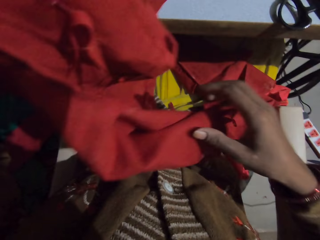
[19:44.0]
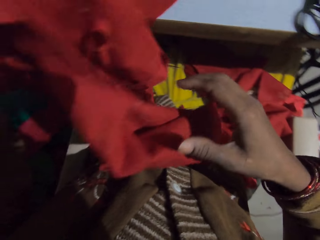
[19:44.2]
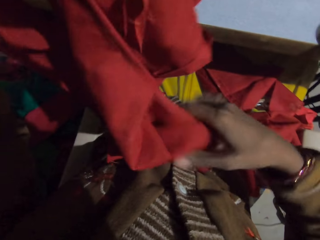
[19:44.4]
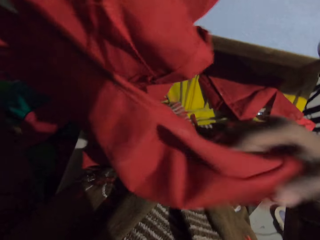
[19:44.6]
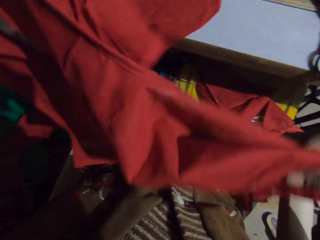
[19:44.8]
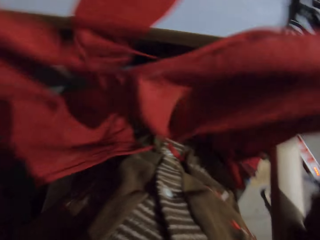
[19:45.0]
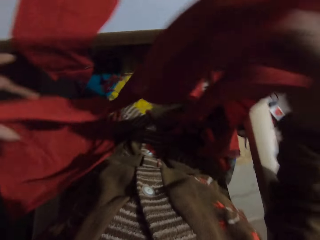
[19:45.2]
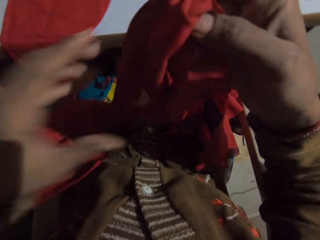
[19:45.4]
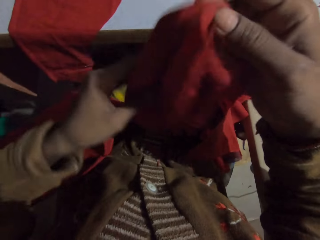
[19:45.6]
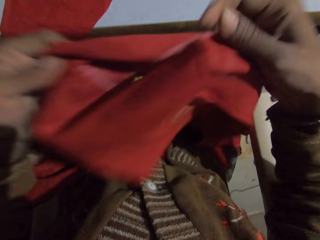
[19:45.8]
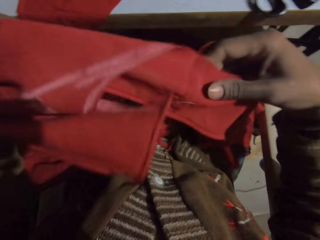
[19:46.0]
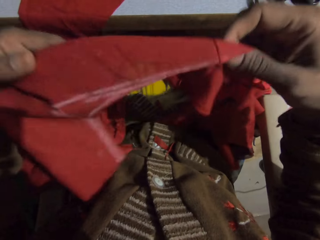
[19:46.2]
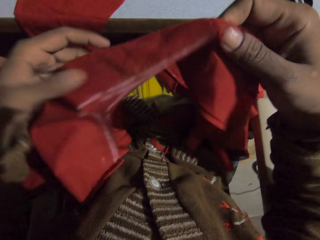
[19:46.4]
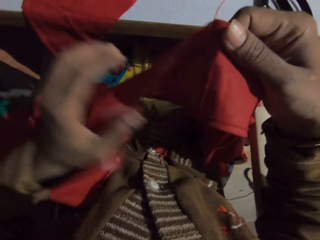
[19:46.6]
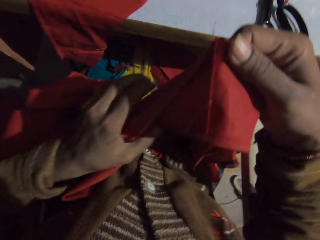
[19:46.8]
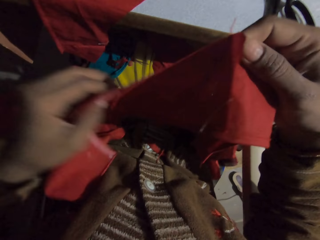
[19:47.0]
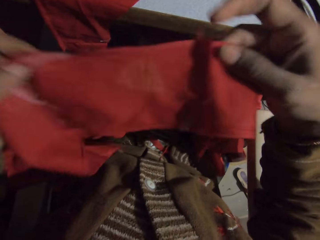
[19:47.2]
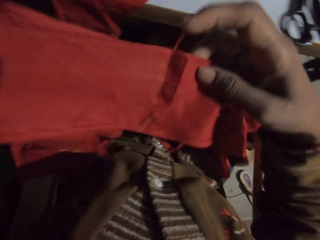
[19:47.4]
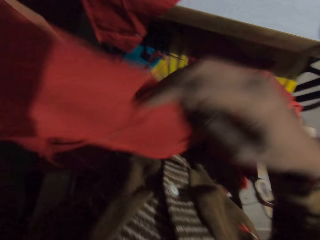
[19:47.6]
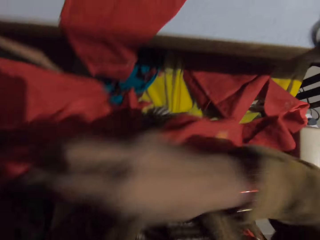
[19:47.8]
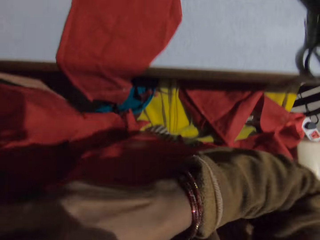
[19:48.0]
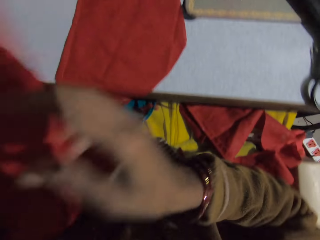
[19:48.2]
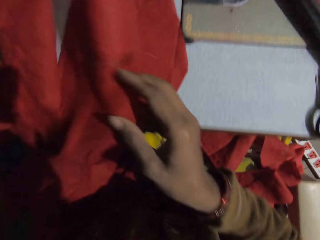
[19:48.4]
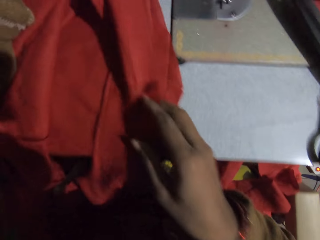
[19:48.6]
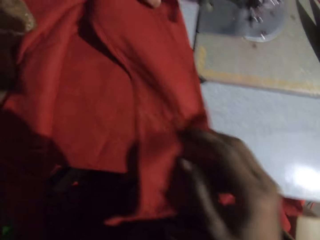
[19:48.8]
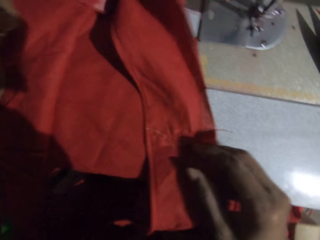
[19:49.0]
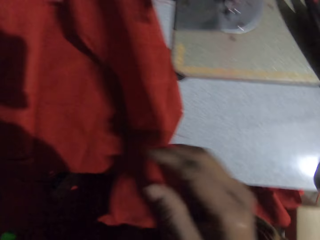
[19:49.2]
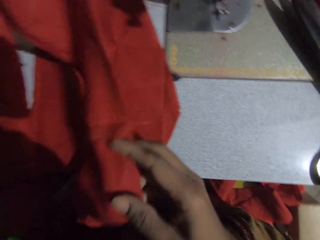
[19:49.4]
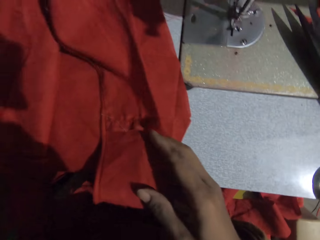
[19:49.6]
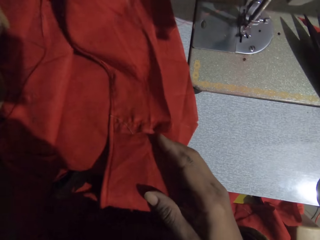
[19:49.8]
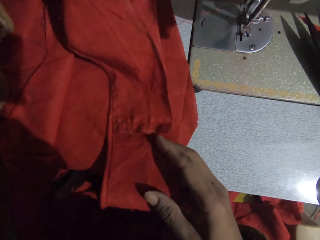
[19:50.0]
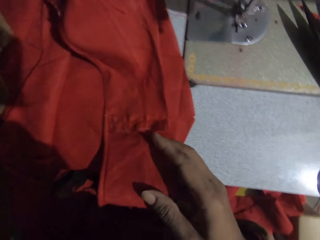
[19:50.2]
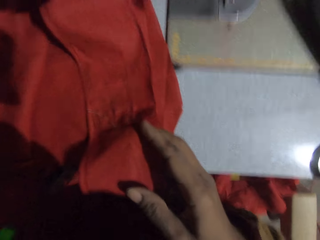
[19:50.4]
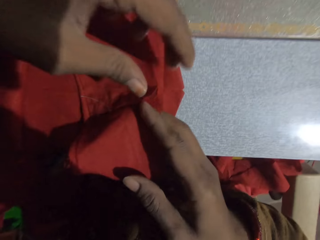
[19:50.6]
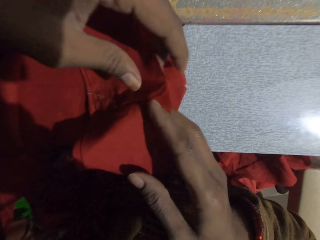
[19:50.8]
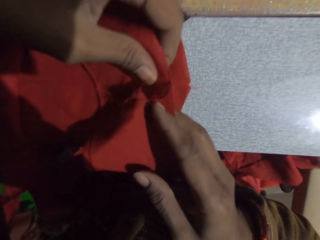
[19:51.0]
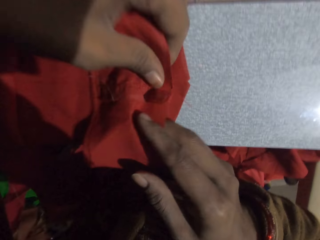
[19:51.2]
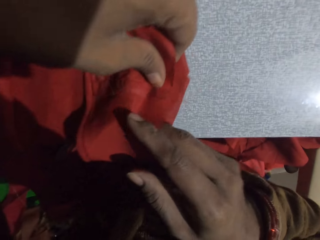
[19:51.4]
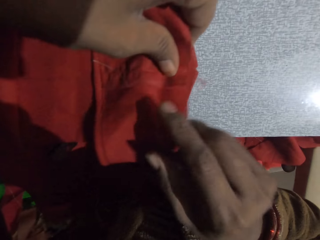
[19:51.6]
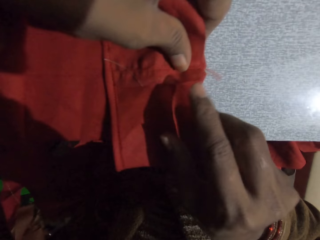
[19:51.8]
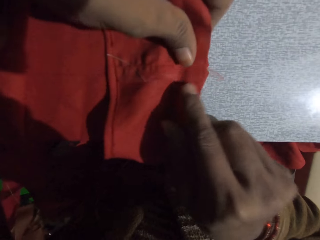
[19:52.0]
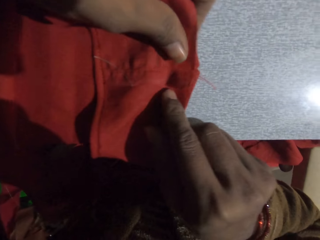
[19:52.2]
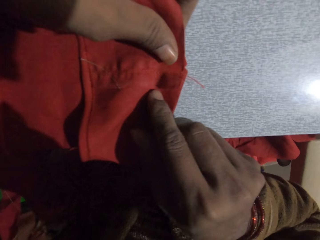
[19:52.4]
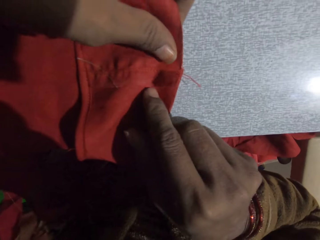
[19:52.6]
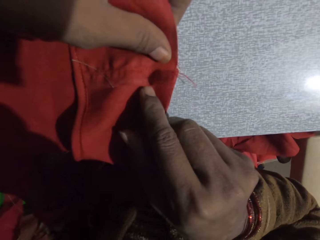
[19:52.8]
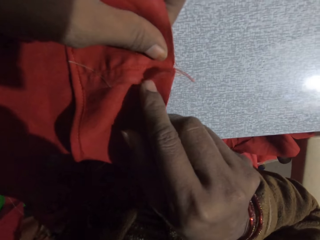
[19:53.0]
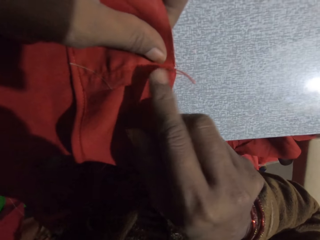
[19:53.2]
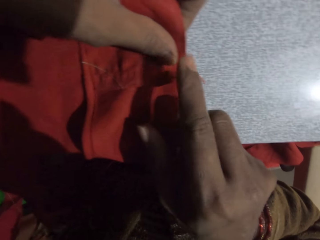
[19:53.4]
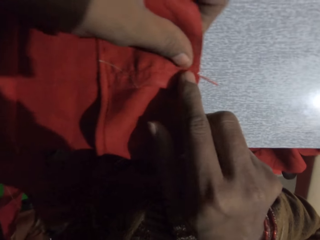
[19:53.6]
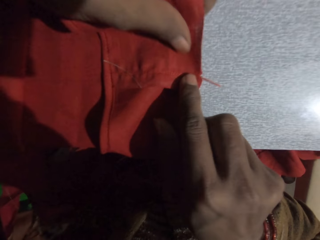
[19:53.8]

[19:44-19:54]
The camera wearer checks the fabric or piece of cloth. They check the fabric again. They put the piece of cloth on the sewing machine.

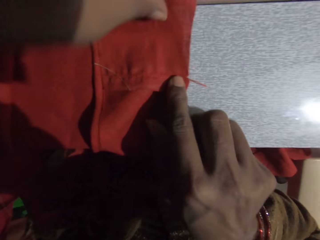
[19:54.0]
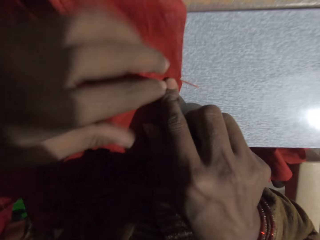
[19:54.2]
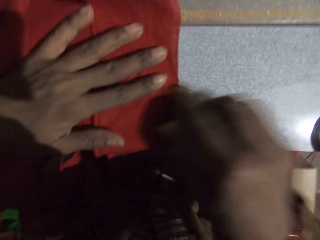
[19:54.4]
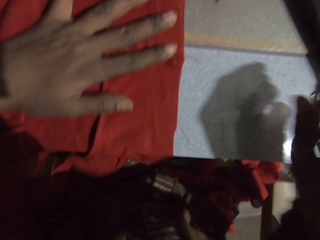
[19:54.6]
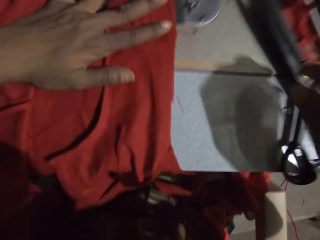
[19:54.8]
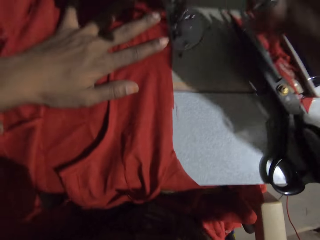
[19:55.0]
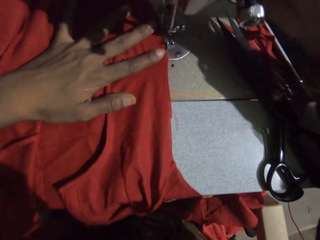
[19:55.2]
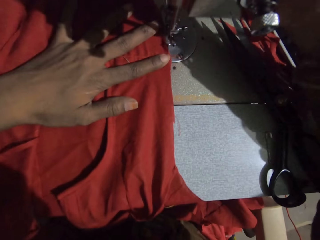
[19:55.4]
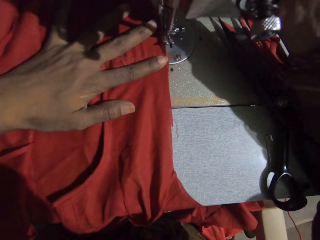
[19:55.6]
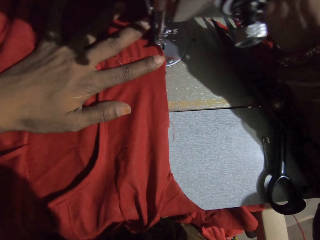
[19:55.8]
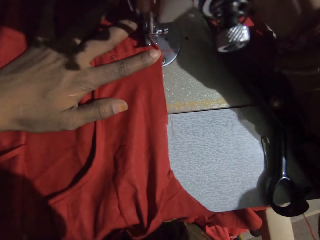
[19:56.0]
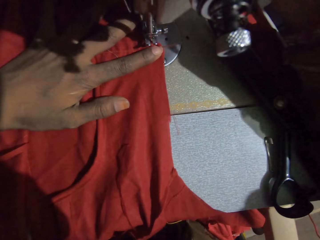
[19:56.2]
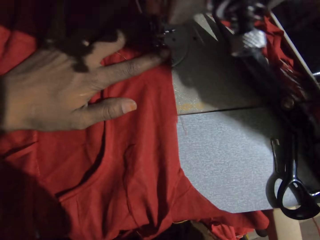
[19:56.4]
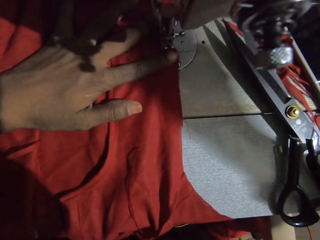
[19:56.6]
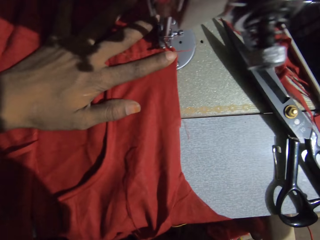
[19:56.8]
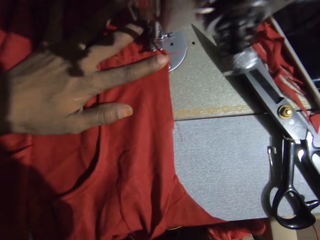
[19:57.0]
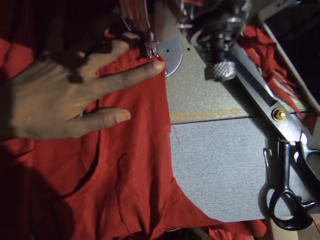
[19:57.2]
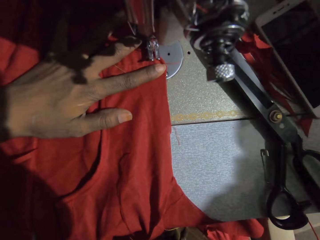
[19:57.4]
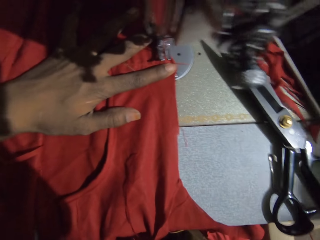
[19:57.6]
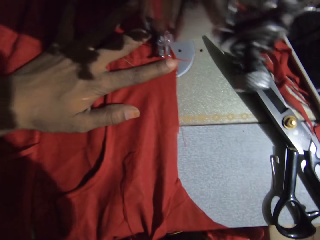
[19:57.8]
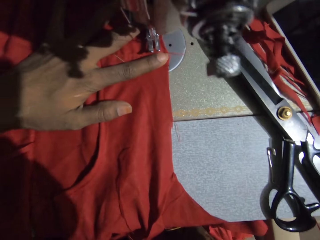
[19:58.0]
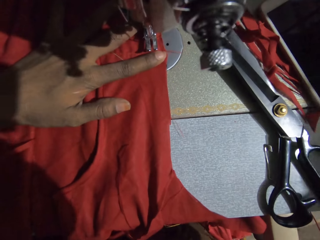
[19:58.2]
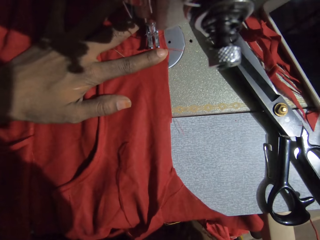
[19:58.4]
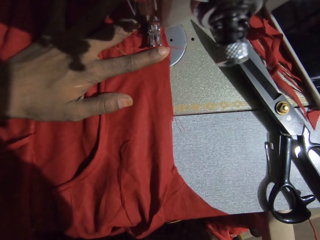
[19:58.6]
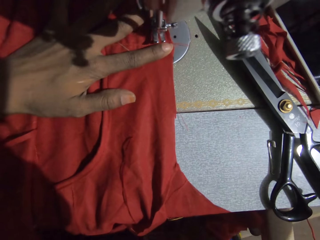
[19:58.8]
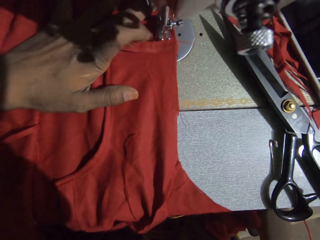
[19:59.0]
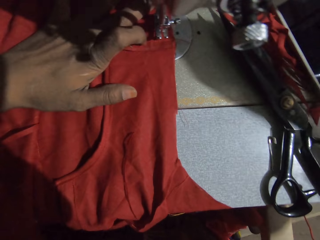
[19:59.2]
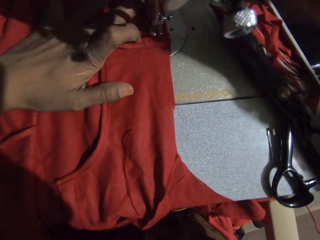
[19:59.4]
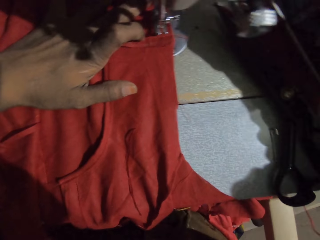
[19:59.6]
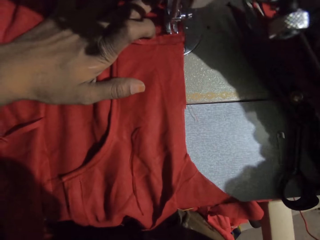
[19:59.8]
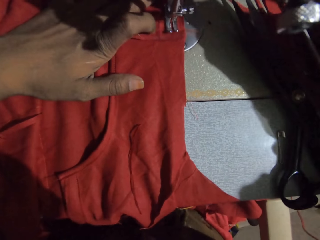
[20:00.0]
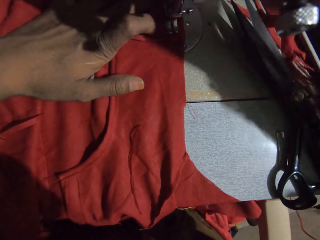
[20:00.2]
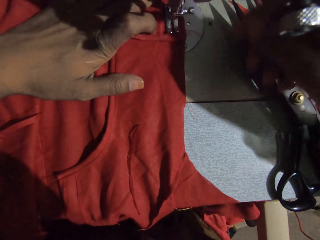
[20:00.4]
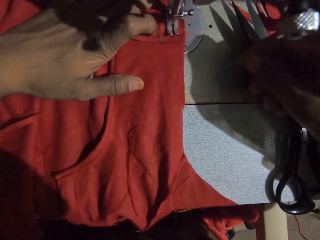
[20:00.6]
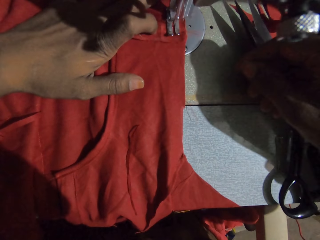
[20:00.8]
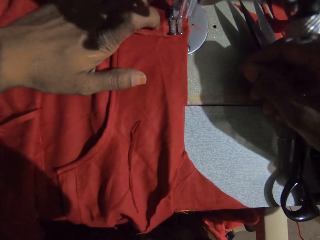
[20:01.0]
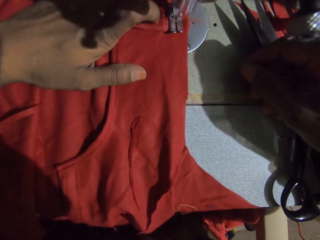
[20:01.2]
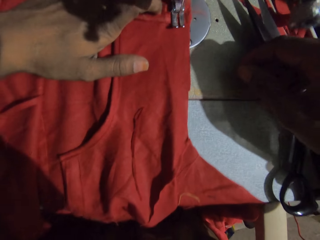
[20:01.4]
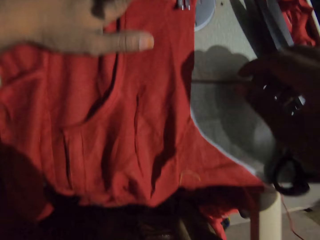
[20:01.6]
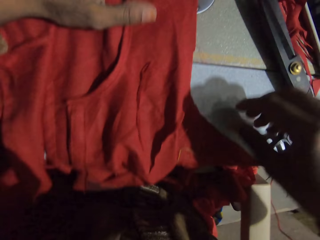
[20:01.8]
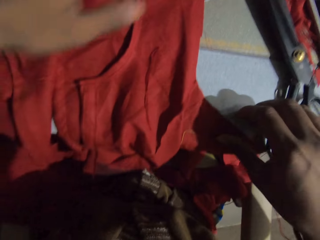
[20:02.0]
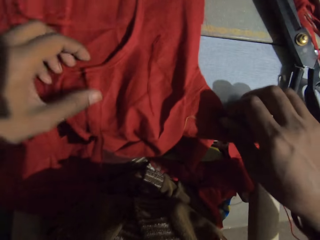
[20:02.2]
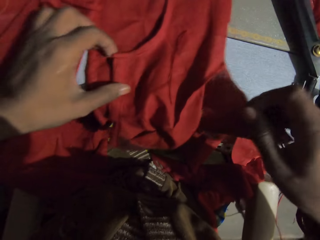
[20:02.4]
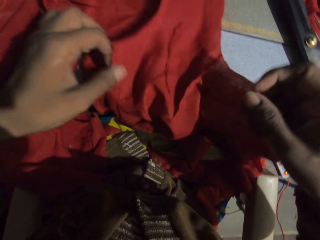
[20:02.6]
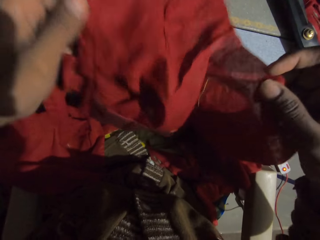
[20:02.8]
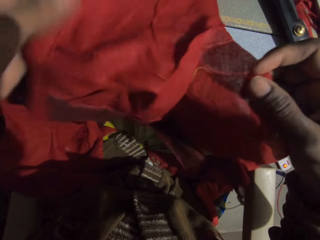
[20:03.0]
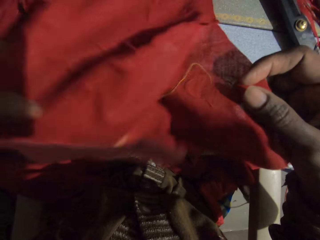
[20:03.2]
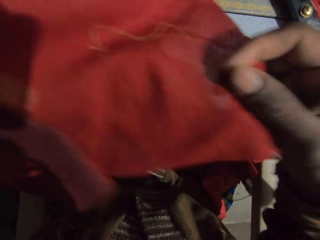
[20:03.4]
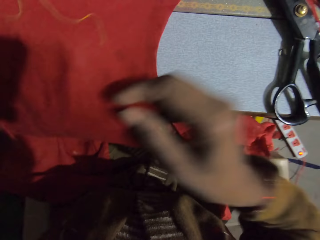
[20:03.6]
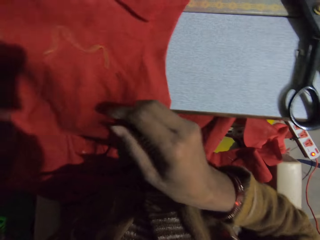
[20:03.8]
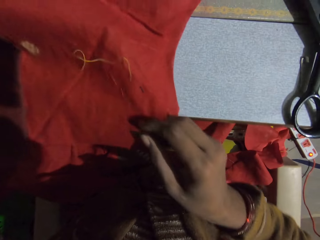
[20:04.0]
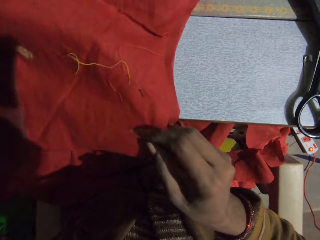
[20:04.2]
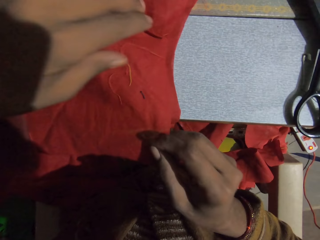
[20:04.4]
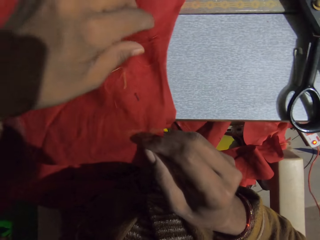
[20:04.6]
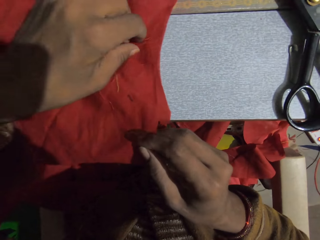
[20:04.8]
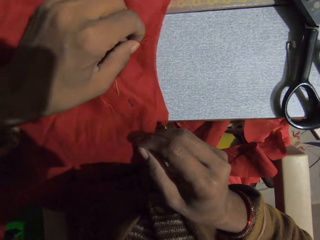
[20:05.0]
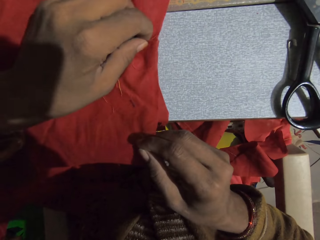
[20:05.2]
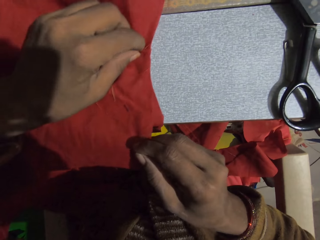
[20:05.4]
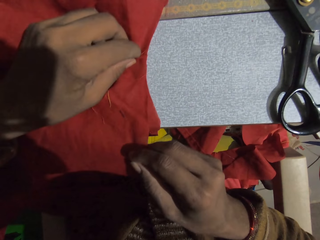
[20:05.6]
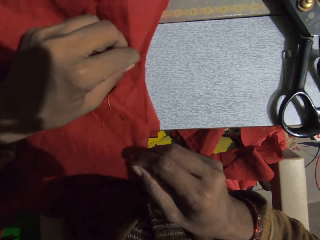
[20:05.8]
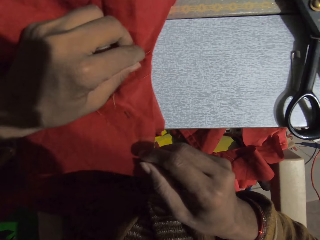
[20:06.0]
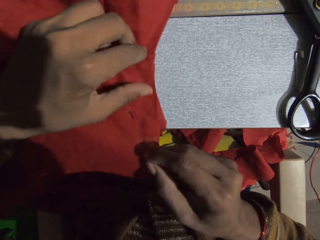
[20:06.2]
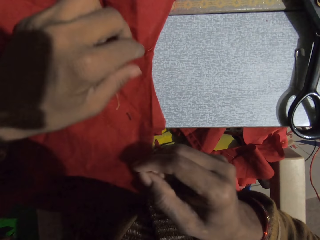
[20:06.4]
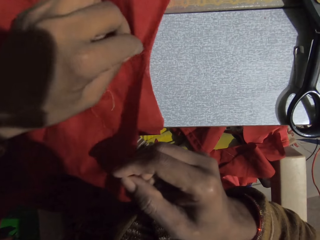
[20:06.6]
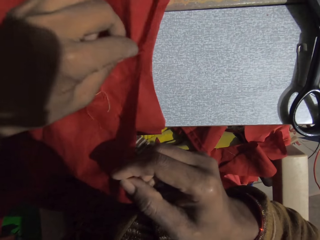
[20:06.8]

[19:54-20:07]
The camera wearer places the fabric under a sewing machine. He stares at the cloth on the machine. He sews the piece of cloth with the sewing machine. He adjusts the cloth. He moves the piece of cloth with his hands.
